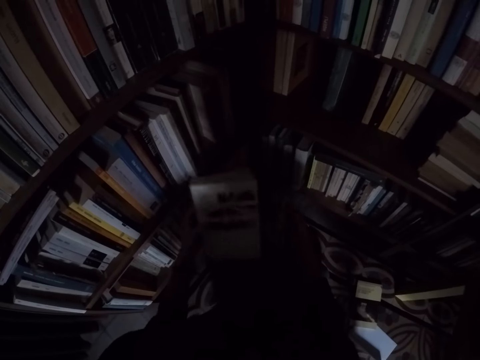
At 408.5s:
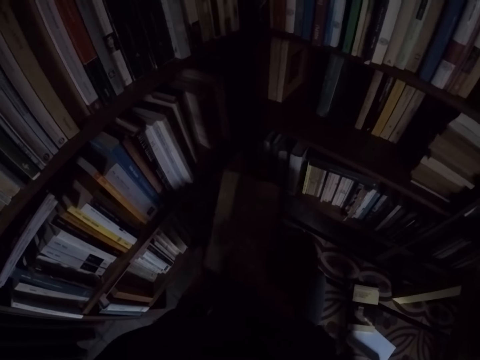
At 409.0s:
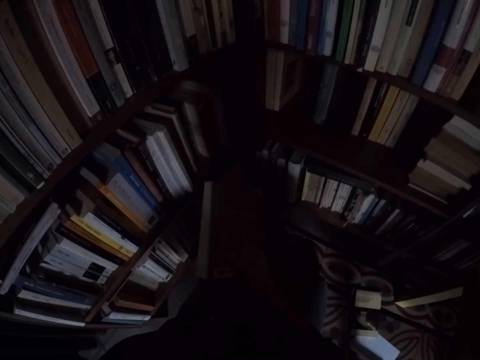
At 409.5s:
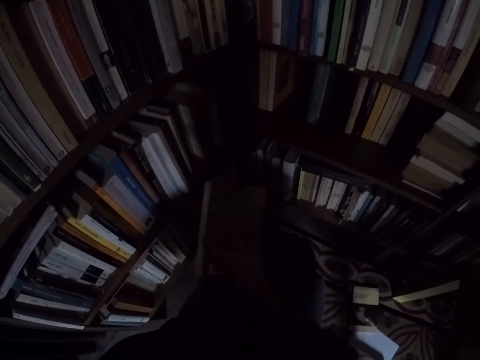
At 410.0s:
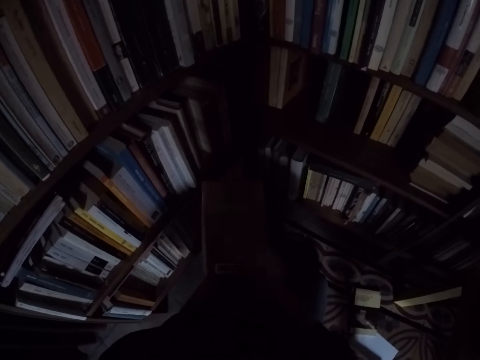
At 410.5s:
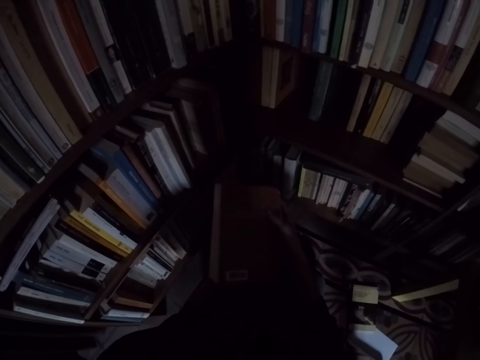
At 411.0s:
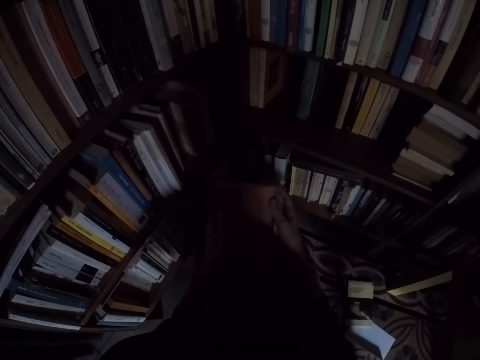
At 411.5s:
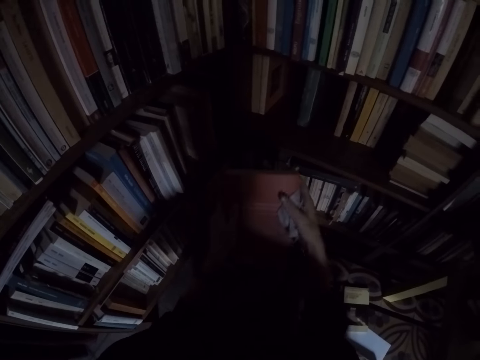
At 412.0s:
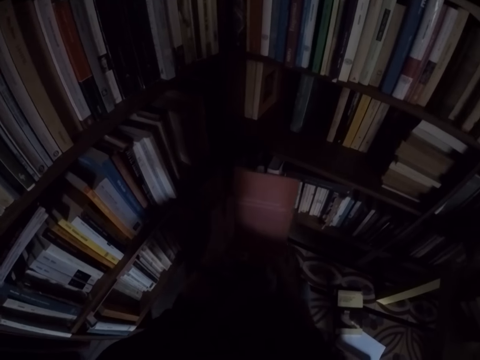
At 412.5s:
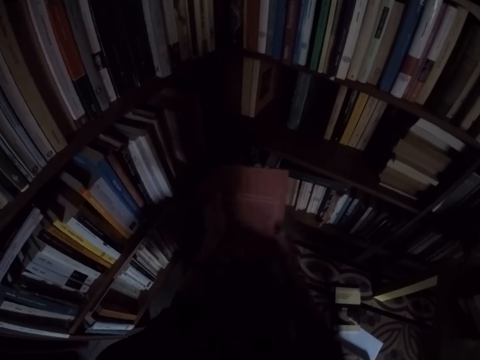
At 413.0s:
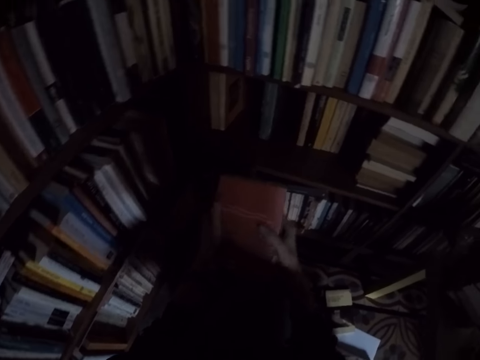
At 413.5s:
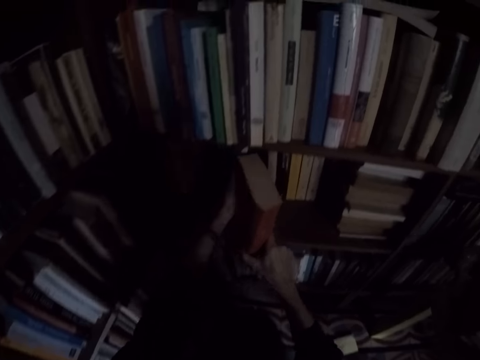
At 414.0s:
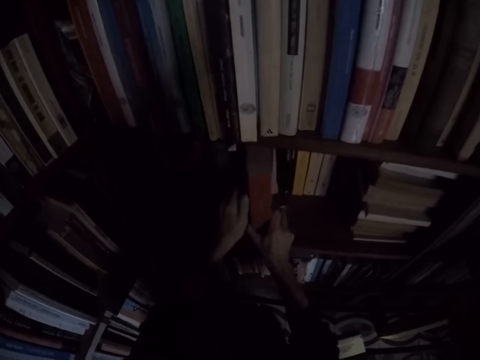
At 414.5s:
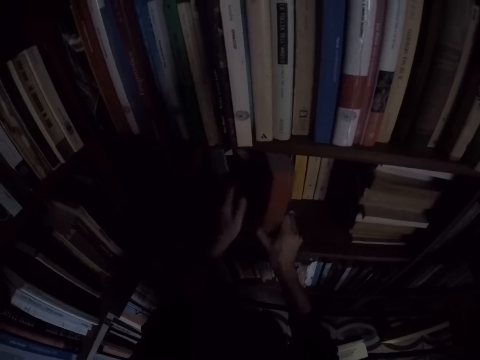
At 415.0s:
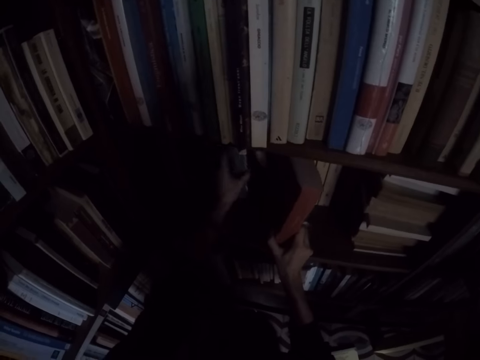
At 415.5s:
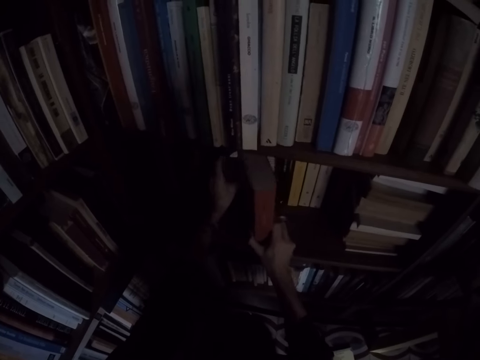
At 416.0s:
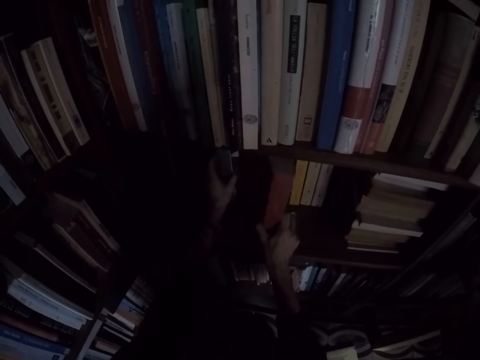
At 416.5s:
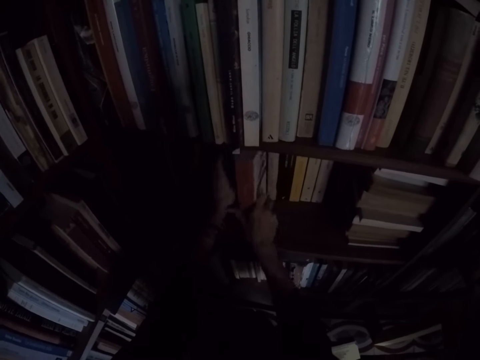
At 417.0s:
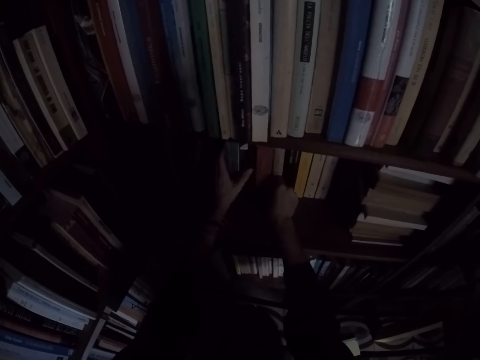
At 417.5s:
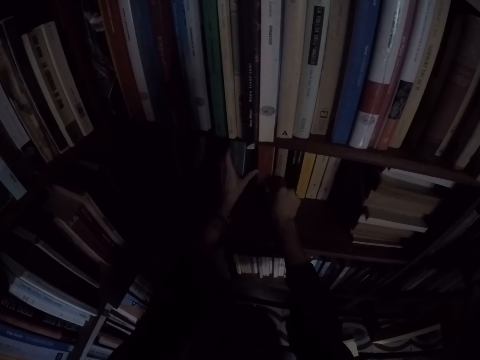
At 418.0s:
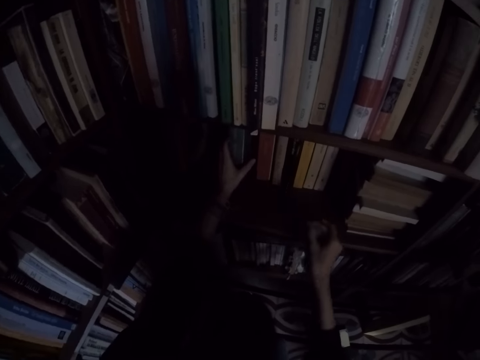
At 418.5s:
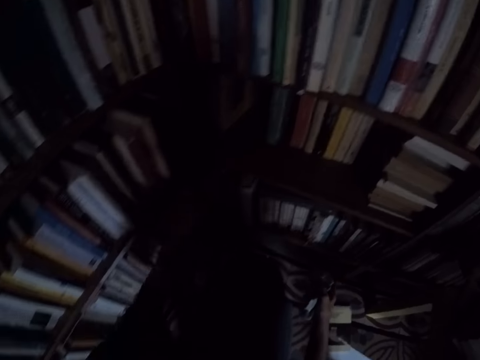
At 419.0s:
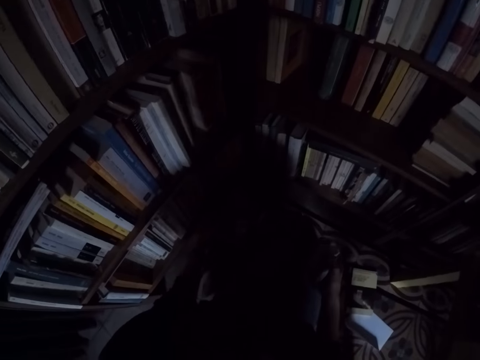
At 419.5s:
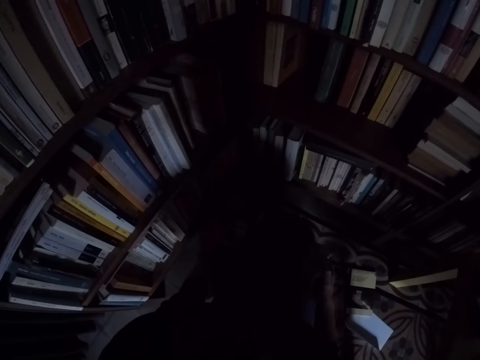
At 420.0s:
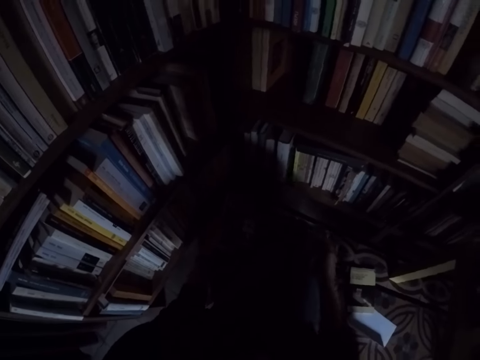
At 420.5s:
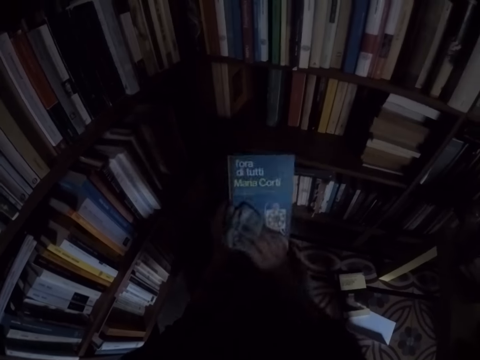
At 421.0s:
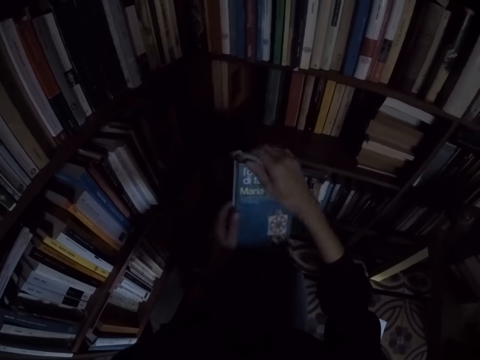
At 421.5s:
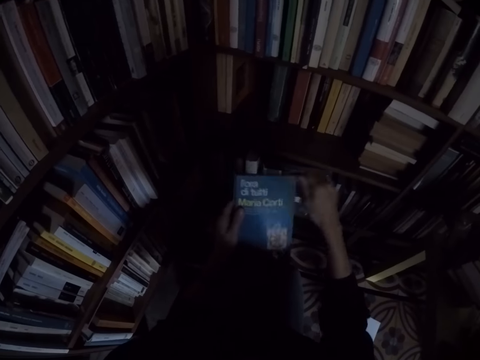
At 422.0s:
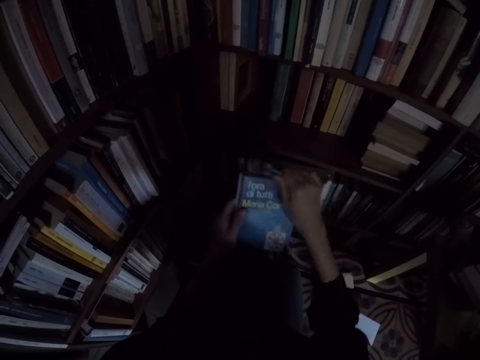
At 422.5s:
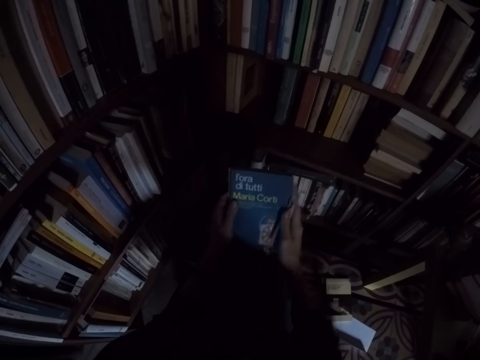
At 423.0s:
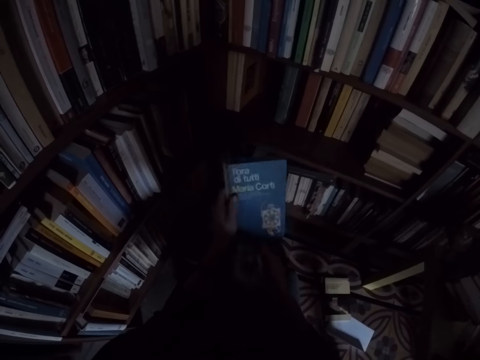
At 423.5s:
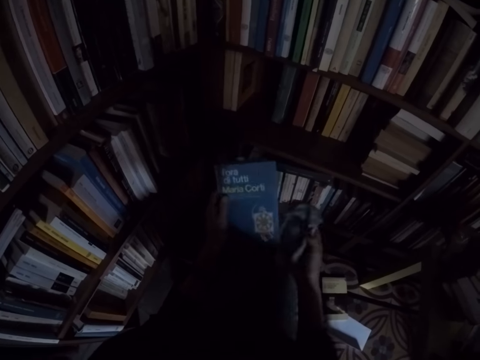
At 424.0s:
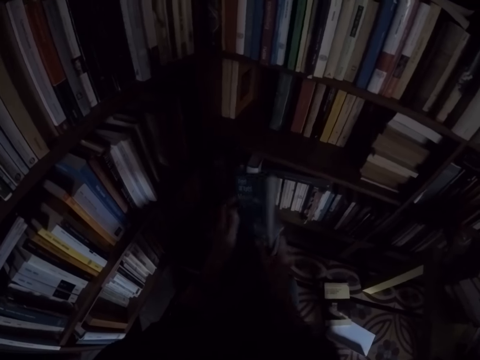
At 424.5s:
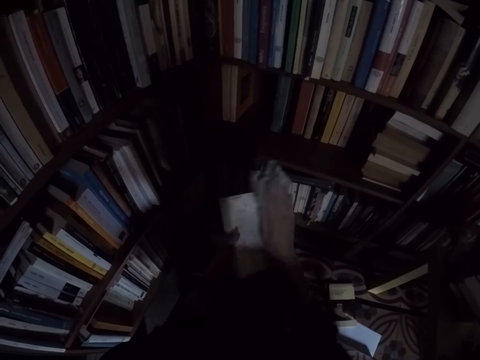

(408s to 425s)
The camera wearer places the book on the shelf with his left hand. He takes the book from the top of another book with his left hand. He cleans the book with the rag in his right hand.

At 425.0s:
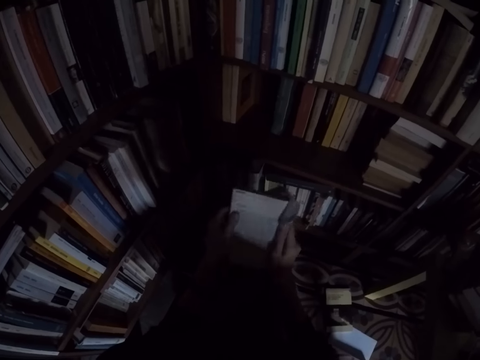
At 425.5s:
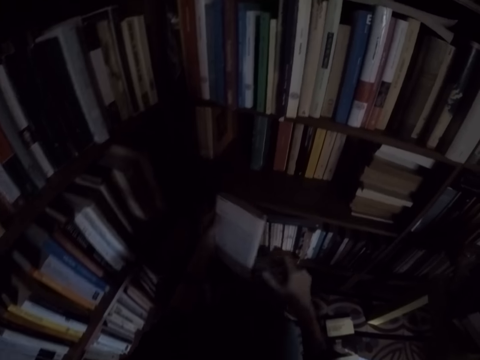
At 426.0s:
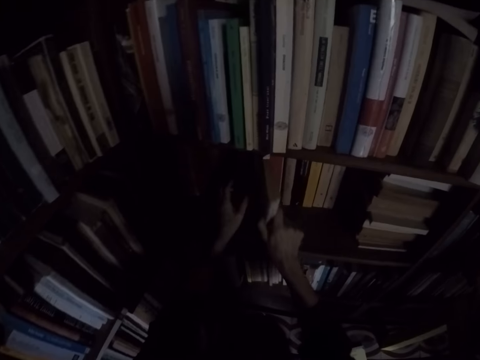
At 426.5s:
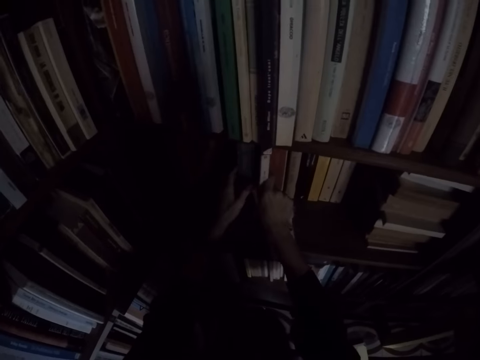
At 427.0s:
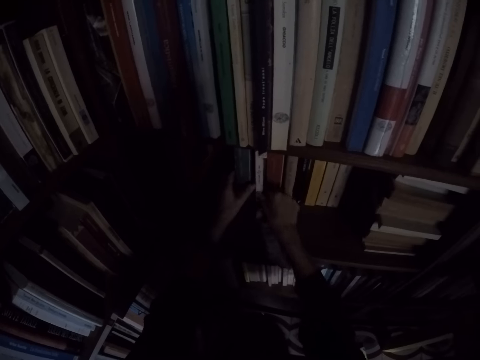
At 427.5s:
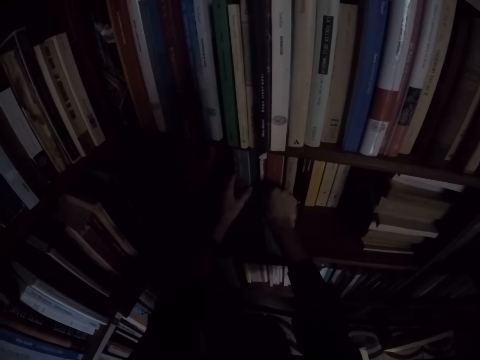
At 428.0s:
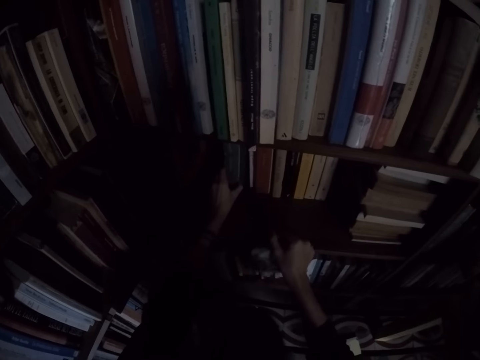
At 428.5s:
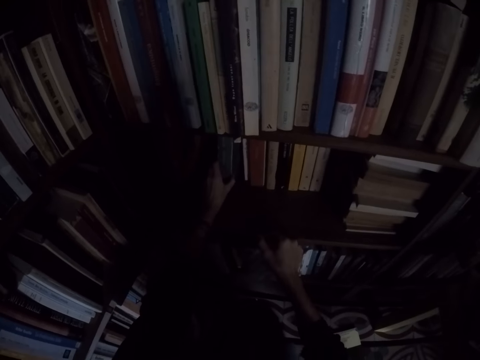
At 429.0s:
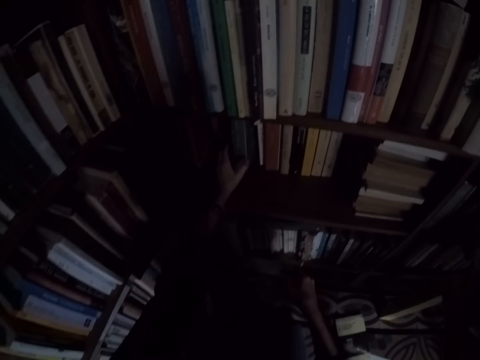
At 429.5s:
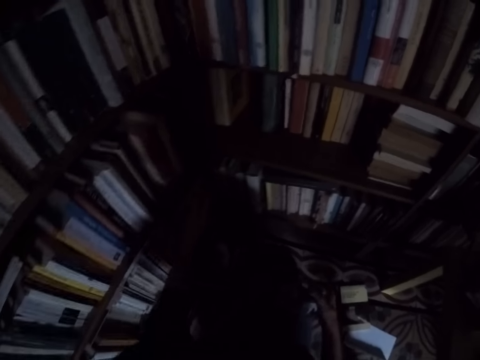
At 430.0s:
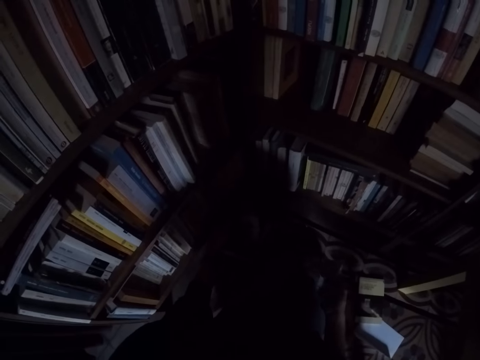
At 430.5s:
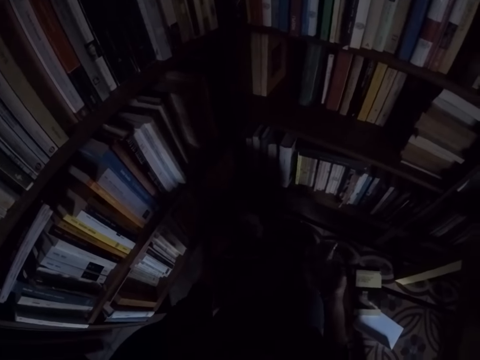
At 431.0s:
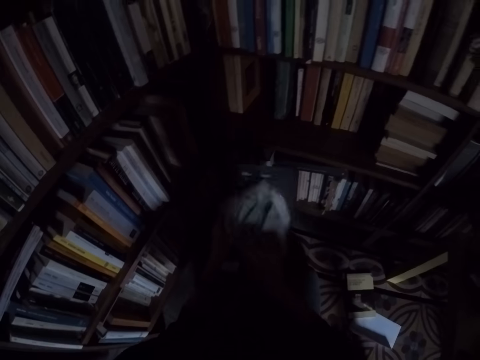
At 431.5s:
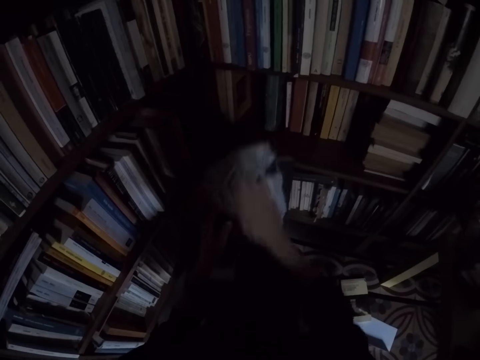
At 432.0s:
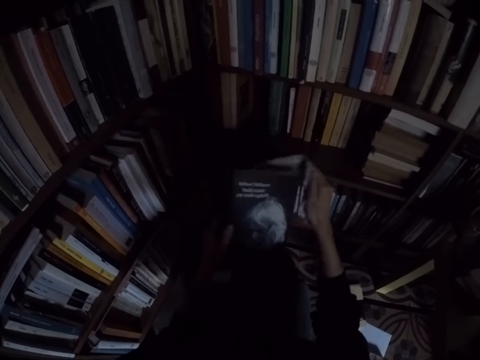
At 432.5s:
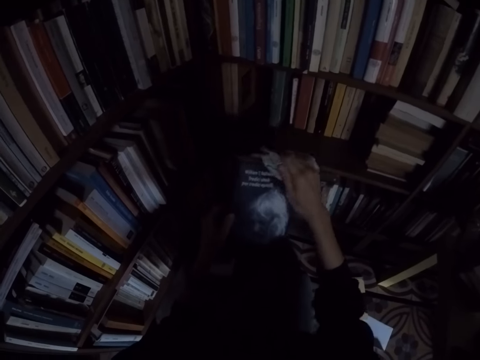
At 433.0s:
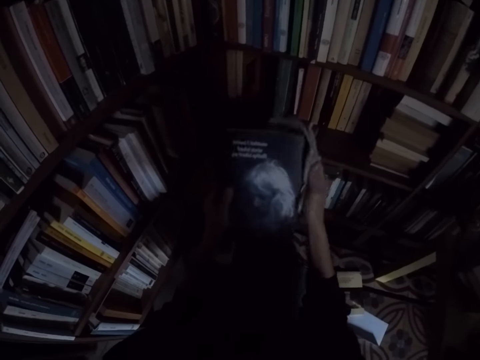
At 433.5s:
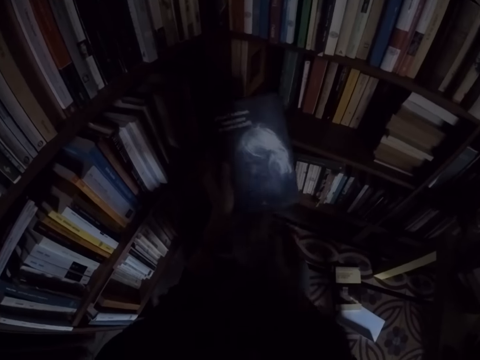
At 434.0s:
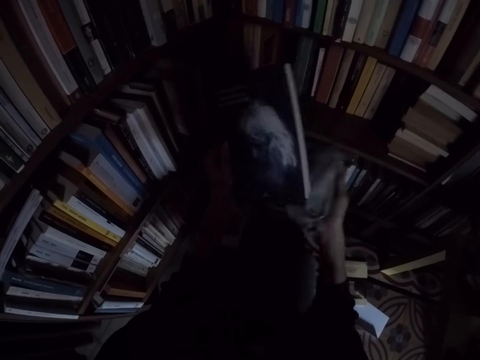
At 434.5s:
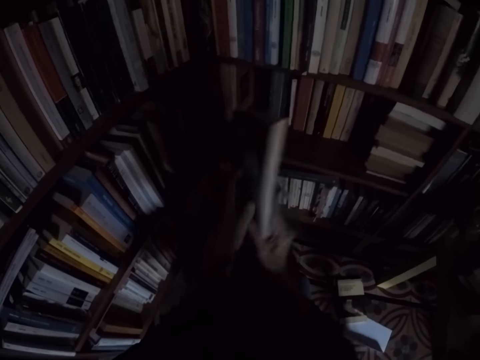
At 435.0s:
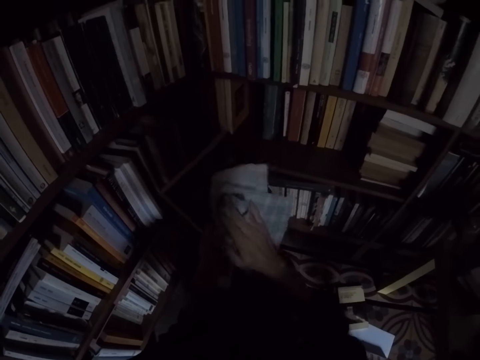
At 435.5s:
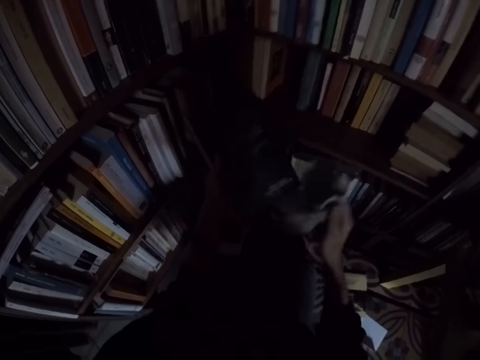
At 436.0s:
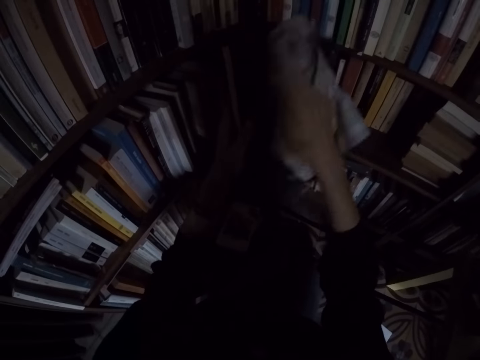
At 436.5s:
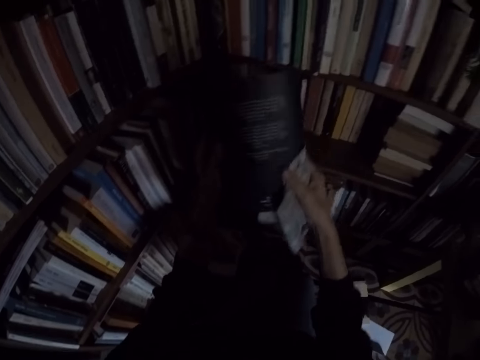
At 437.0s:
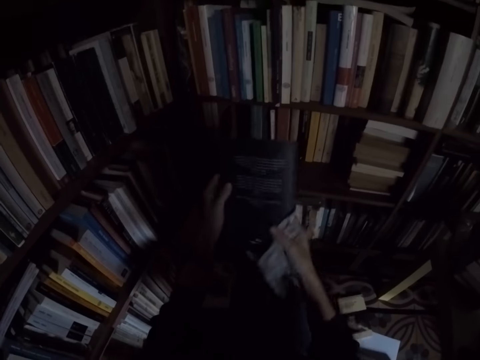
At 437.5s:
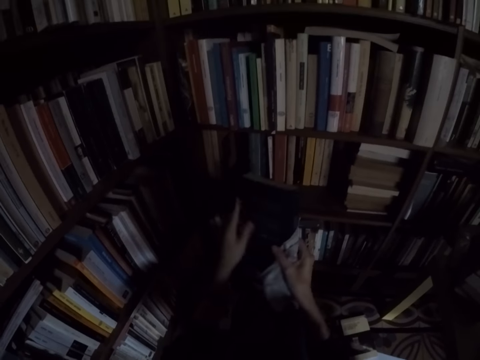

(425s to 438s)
The camera wearer places the book on the shelf with his left hand. He takes the book from the top of another book with his left hand. He cleans the book with the rag in his right hand.
